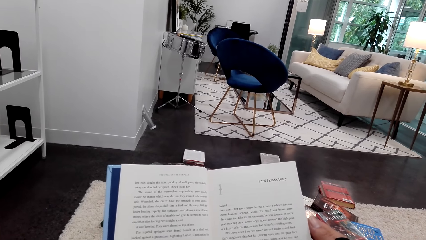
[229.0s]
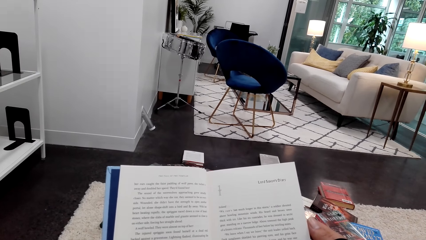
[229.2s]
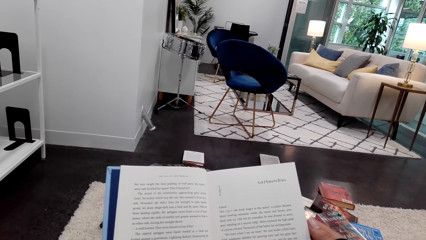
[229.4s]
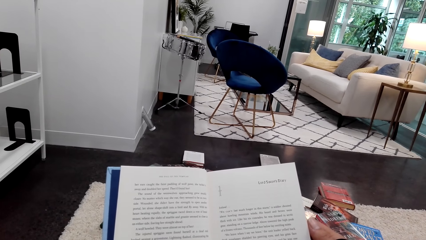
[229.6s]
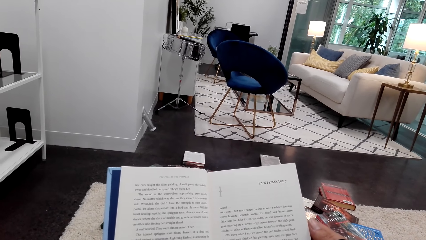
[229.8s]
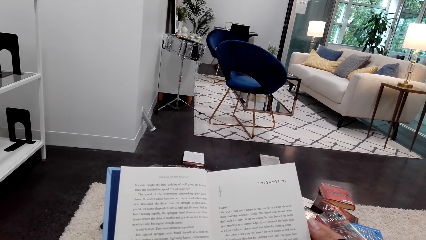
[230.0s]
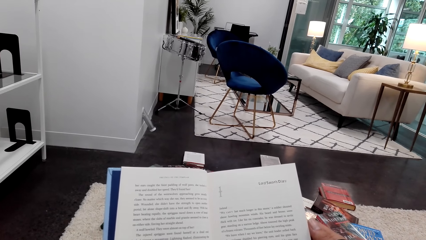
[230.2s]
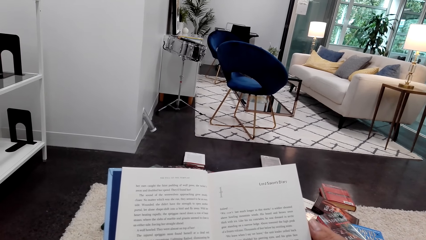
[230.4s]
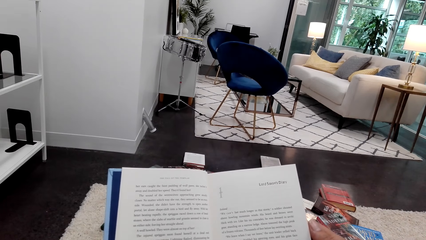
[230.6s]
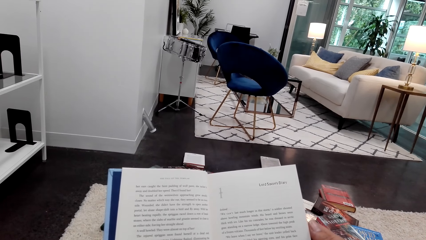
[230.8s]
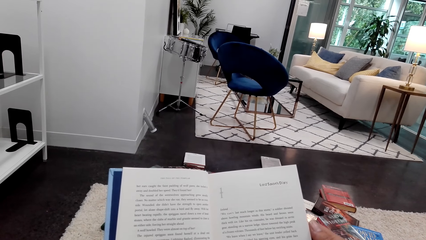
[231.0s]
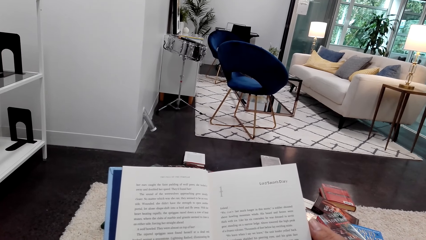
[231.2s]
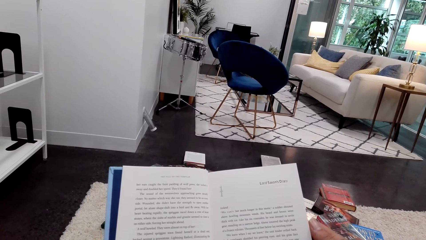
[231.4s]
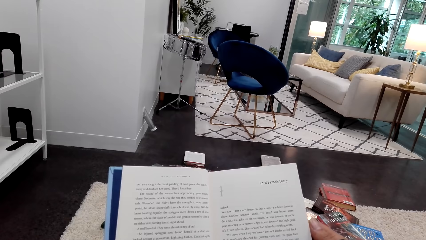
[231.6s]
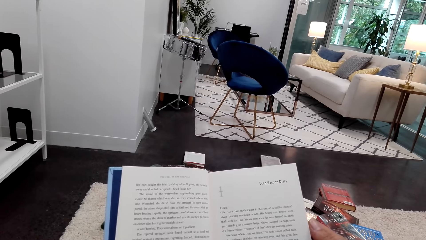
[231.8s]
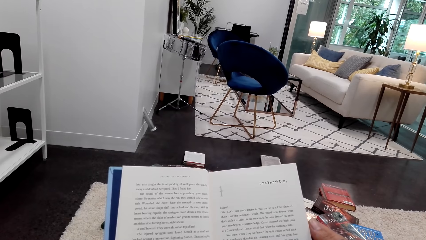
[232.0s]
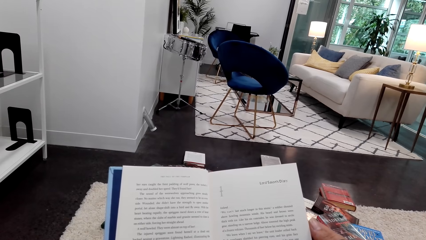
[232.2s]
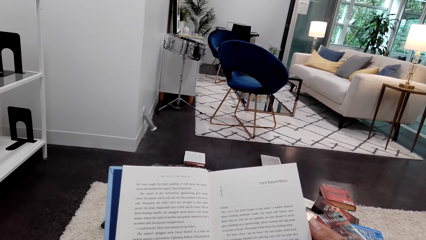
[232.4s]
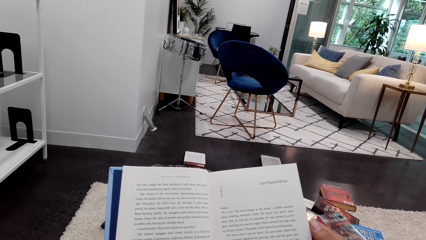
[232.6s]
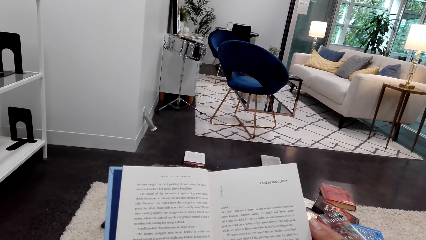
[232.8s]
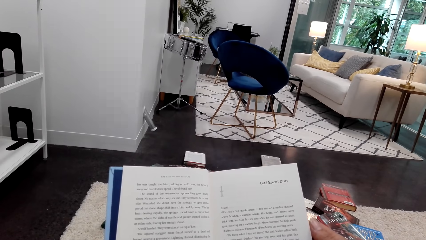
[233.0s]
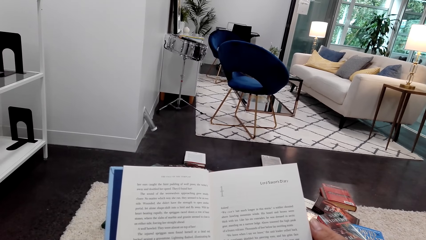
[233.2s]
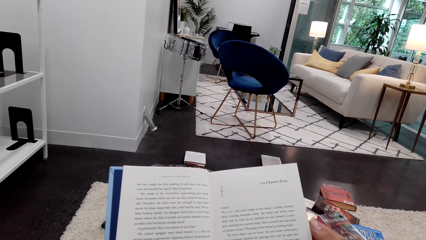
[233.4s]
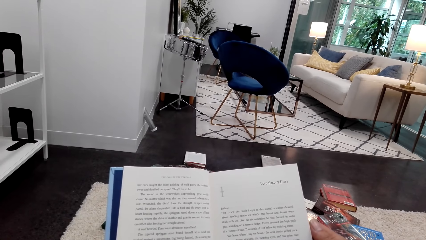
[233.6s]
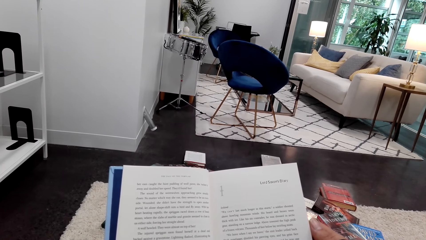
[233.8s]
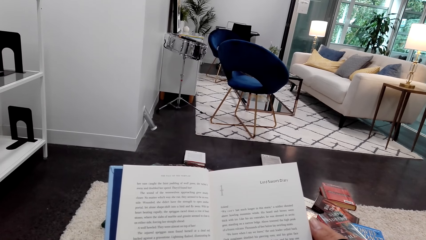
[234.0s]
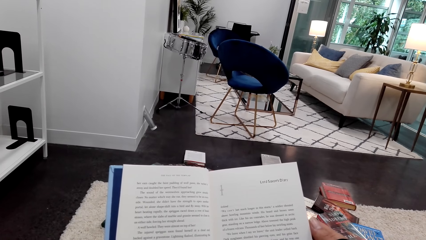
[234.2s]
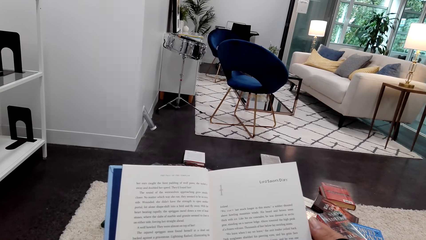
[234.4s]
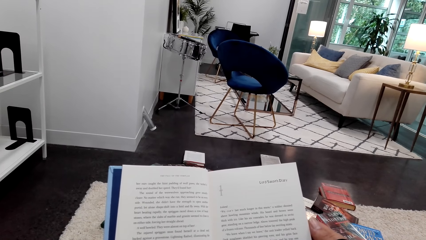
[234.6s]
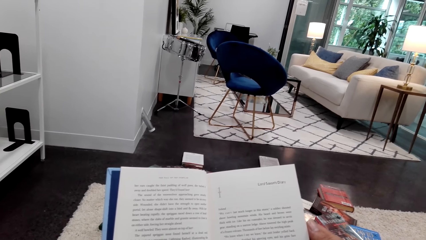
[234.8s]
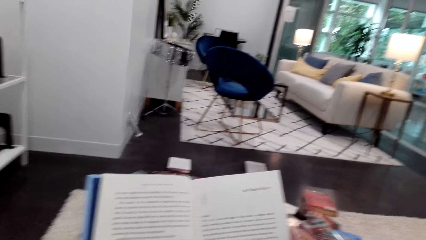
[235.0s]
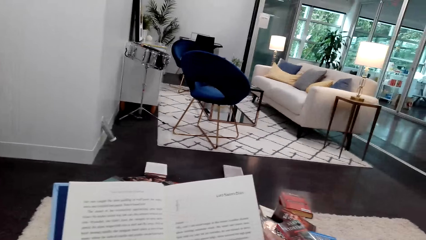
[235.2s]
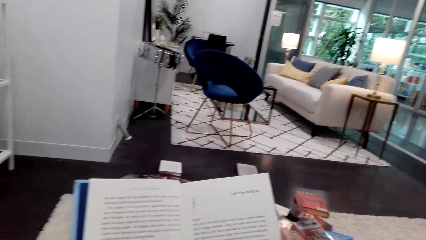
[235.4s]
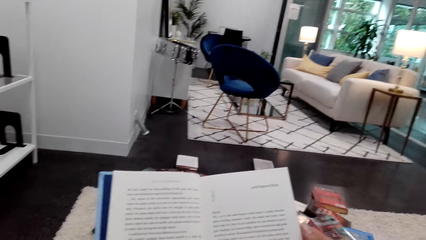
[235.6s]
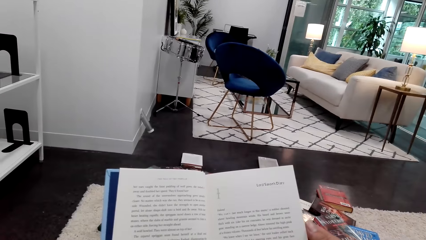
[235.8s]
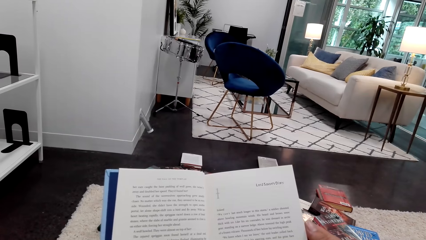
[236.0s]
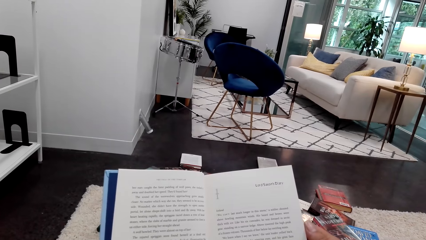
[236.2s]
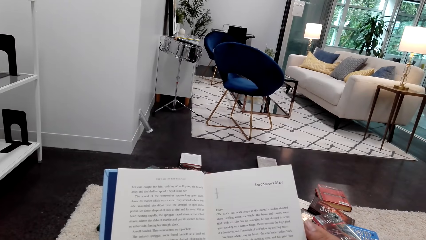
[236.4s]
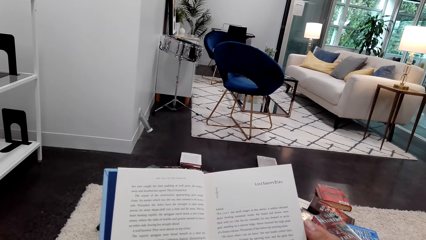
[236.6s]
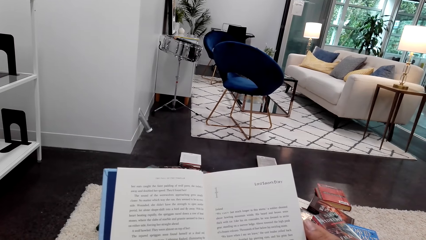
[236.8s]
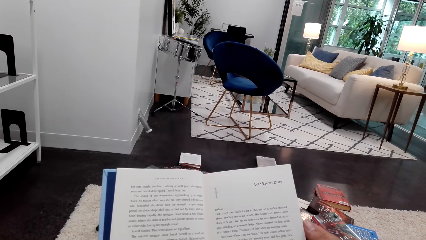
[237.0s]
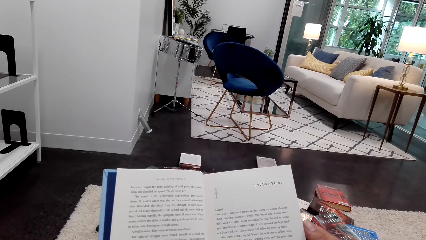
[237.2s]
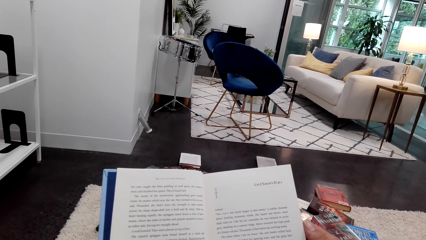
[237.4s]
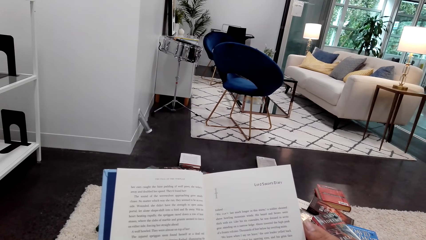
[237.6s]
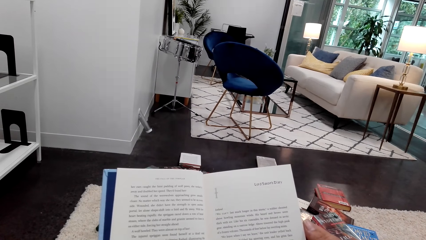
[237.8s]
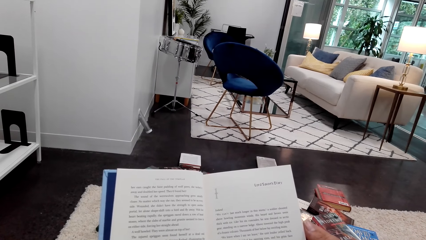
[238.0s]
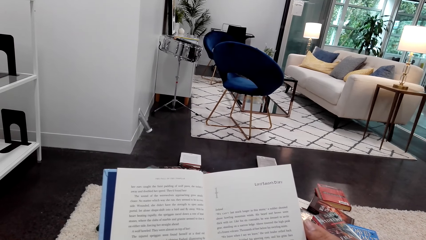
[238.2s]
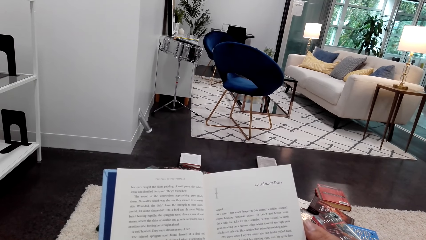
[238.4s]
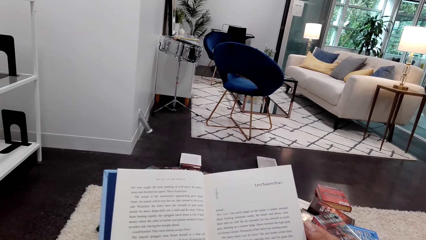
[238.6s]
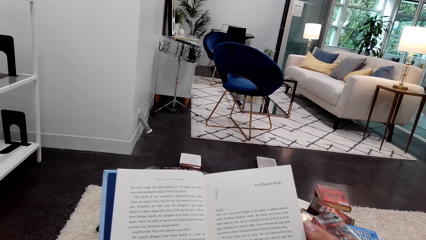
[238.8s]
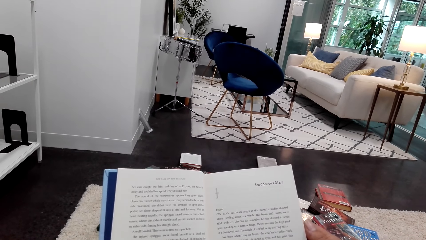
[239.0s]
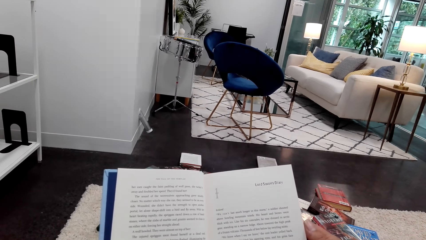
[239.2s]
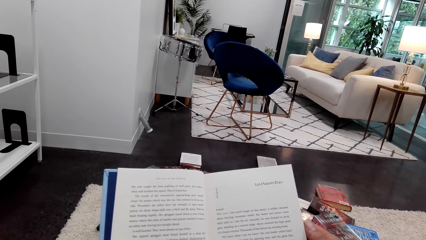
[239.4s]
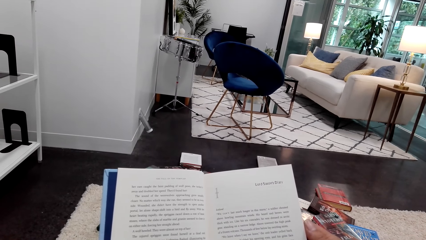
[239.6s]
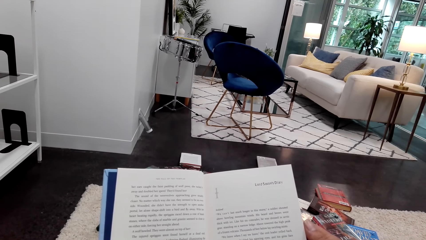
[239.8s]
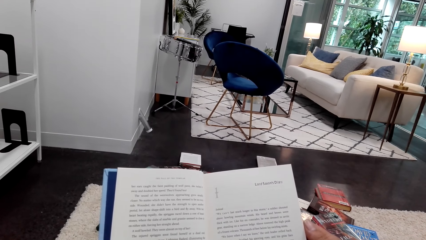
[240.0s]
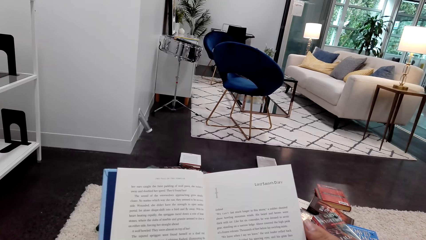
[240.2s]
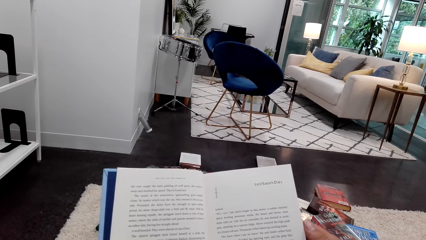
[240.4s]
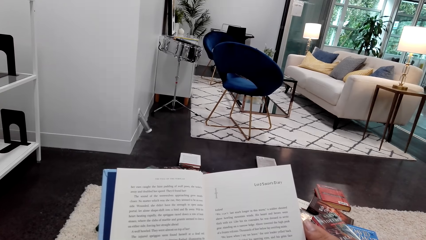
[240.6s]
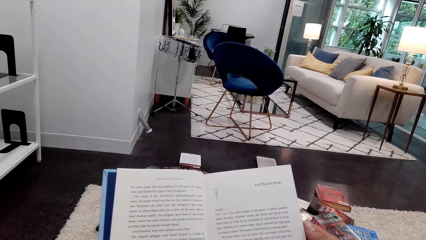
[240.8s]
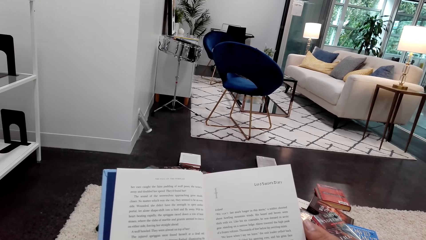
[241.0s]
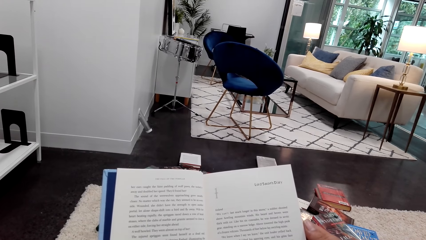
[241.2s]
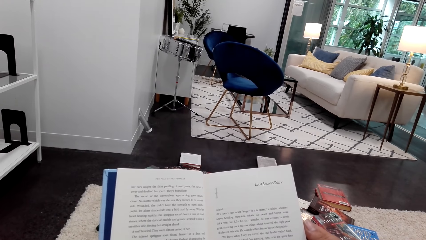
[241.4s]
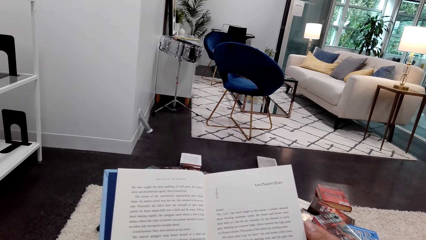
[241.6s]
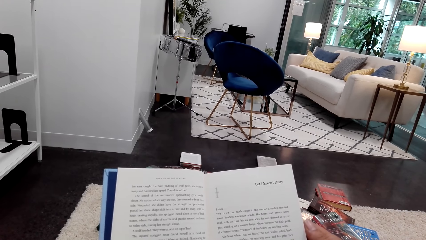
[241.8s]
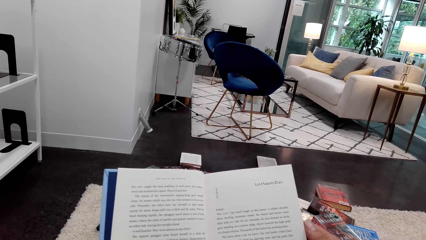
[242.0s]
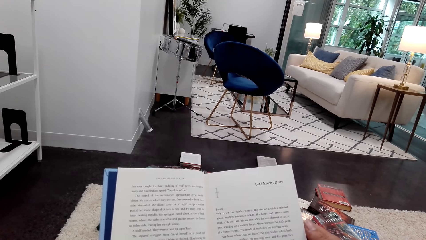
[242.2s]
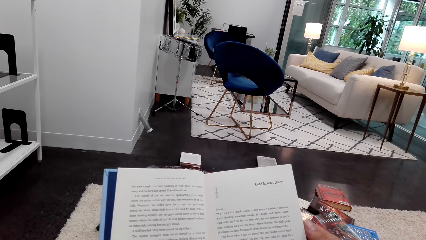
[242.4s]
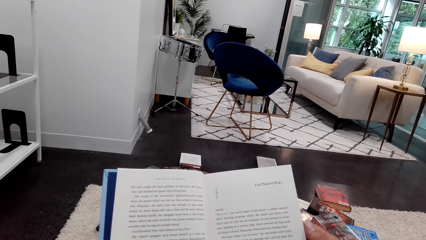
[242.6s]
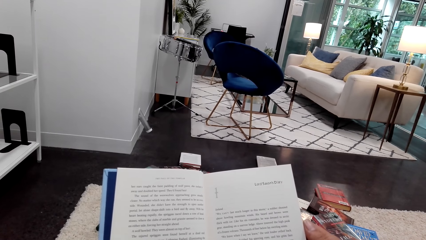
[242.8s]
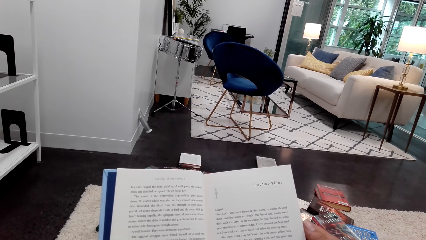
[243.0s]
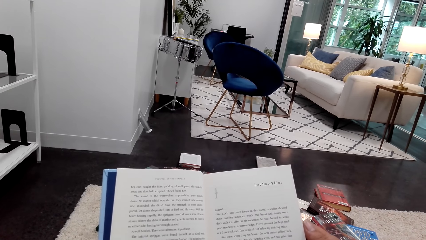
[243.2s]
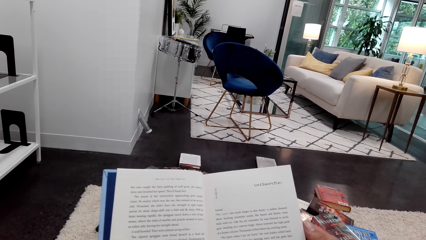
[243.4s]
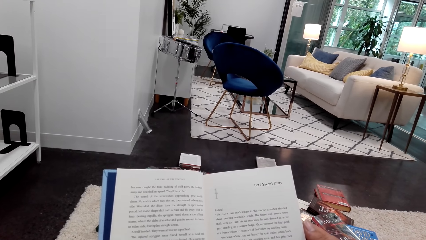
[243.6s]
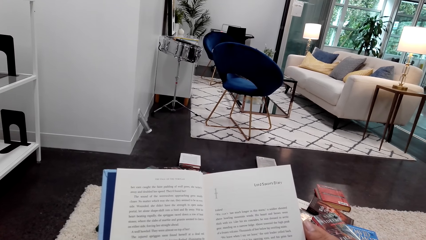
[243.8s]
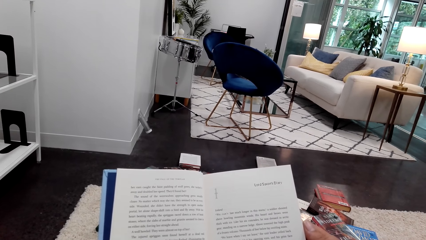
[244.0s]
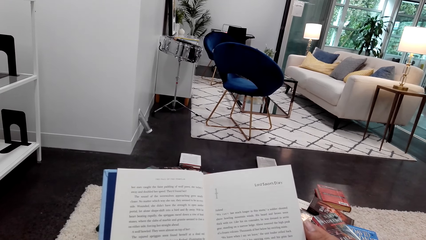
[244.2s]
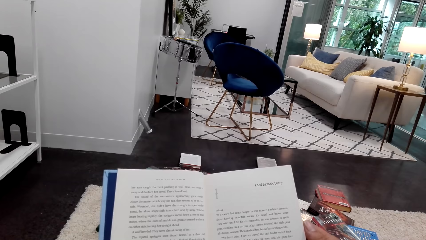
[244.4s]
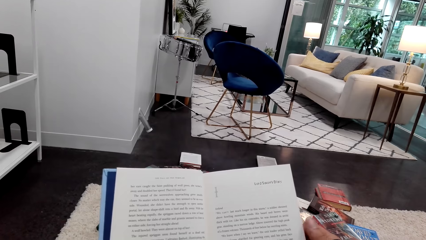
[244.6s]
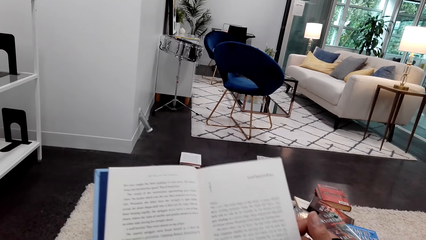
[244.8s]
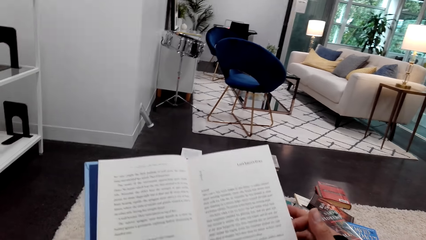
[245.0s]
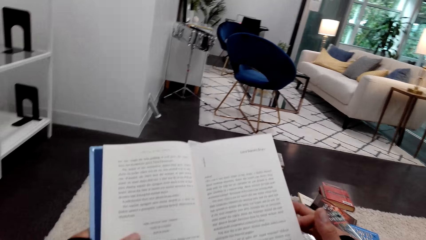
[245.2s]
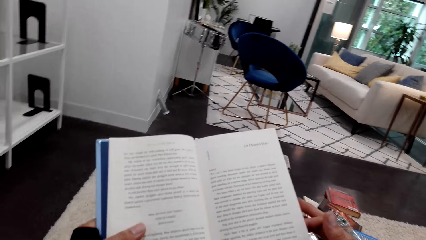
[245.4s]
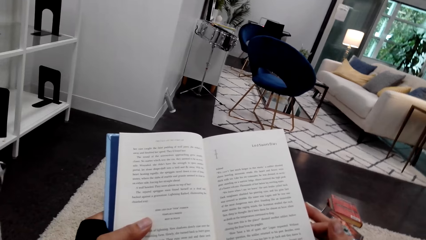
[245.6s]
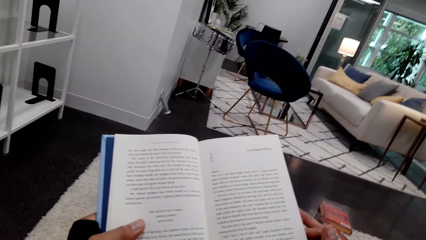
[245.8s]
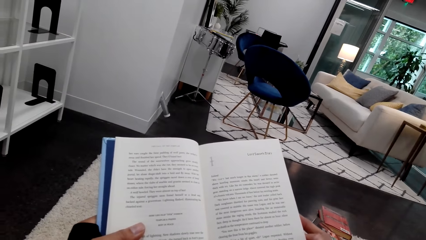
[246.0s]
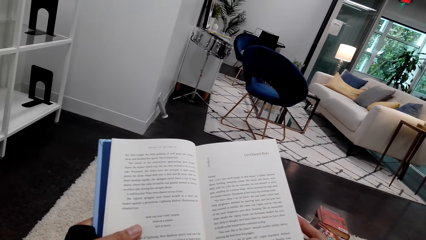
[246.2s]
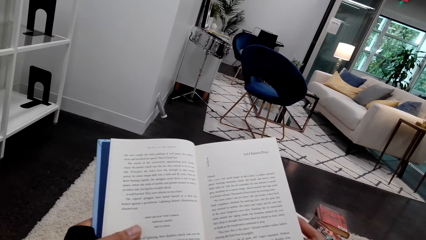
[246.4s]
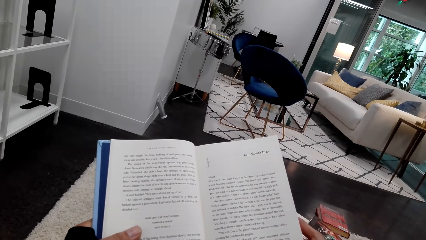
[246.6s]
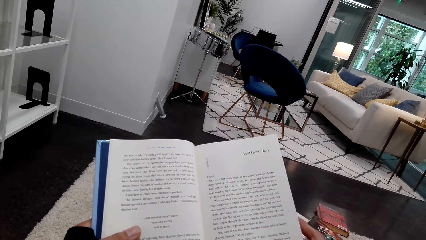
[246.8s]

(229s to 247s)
The camera wearer moves the book.
